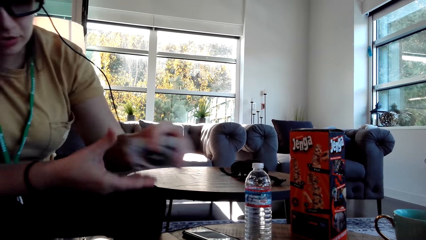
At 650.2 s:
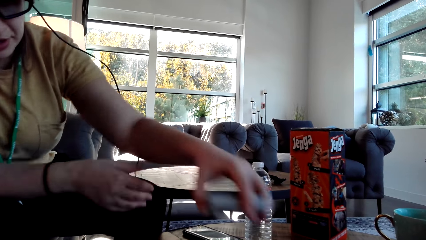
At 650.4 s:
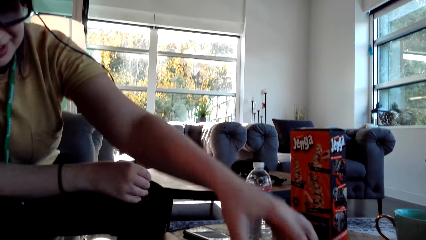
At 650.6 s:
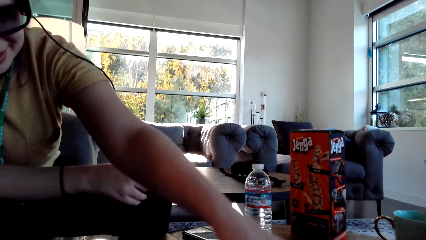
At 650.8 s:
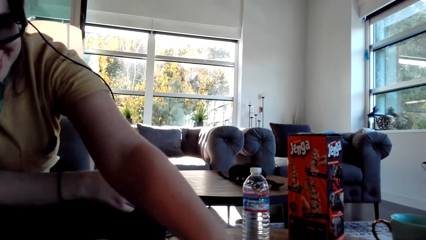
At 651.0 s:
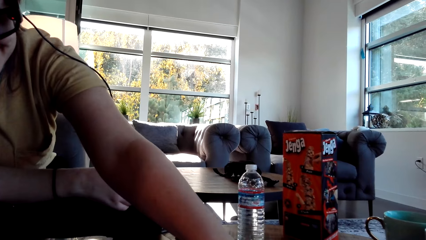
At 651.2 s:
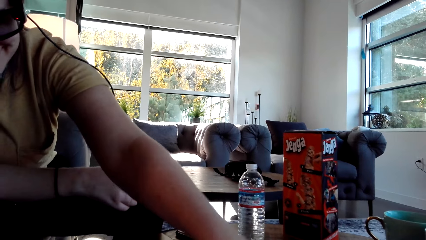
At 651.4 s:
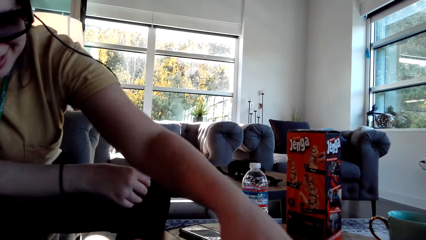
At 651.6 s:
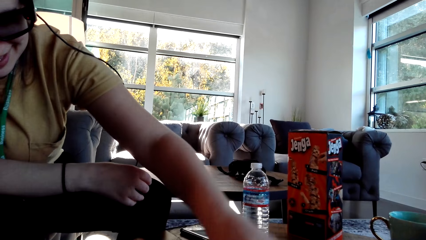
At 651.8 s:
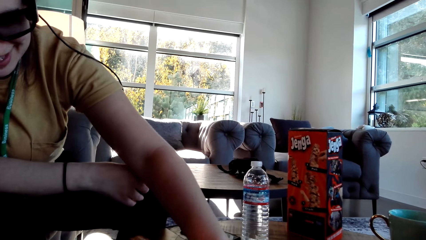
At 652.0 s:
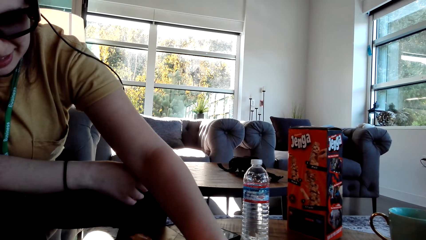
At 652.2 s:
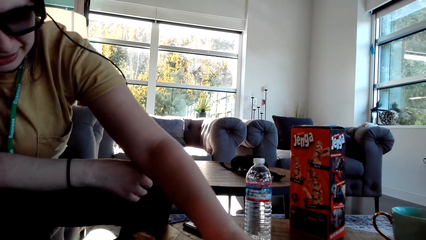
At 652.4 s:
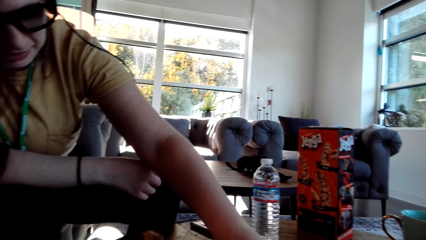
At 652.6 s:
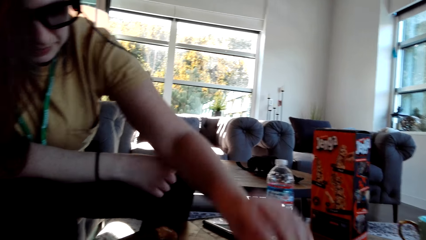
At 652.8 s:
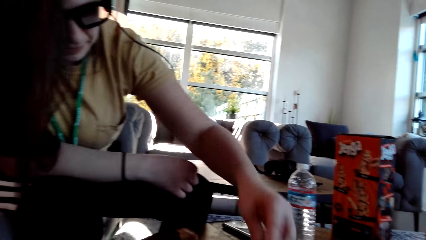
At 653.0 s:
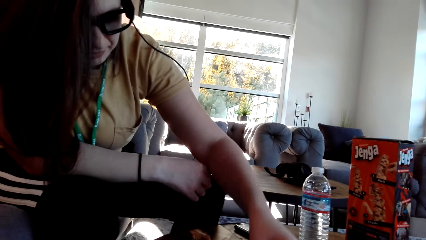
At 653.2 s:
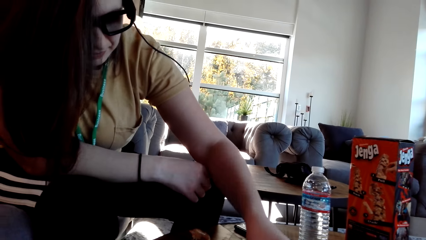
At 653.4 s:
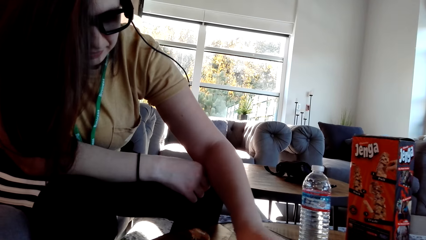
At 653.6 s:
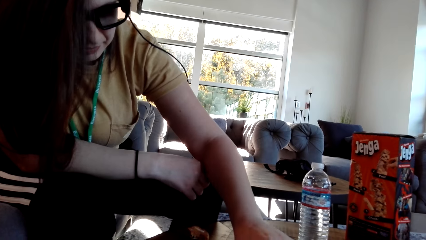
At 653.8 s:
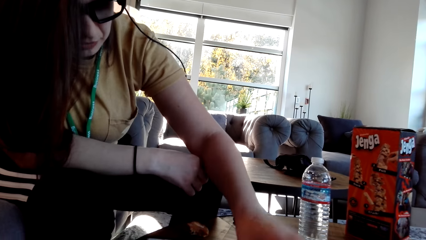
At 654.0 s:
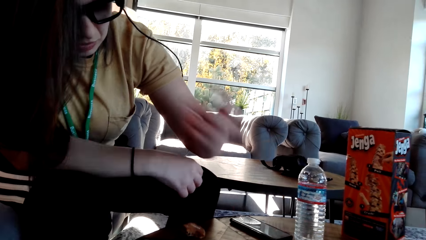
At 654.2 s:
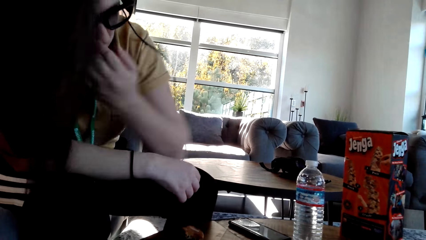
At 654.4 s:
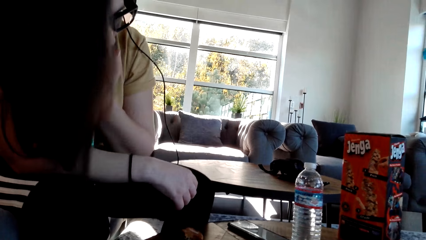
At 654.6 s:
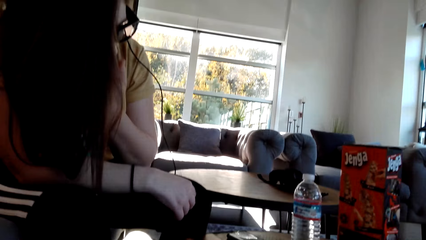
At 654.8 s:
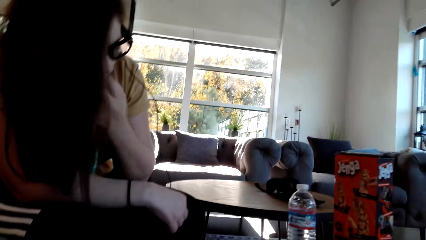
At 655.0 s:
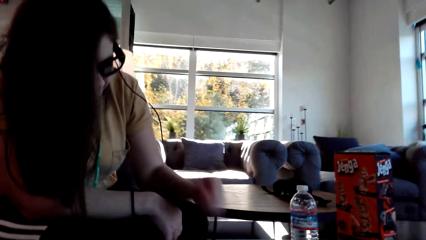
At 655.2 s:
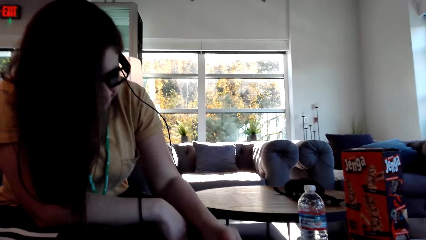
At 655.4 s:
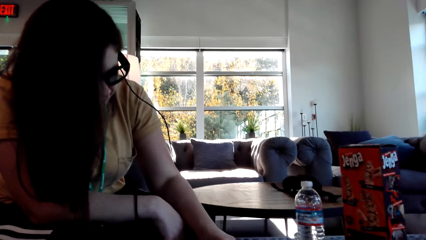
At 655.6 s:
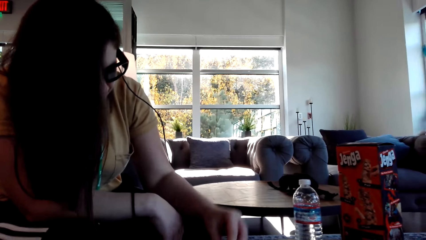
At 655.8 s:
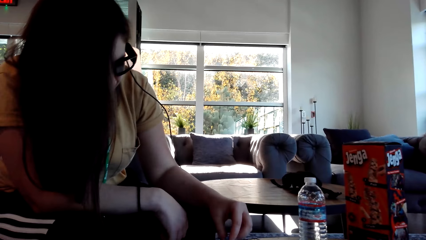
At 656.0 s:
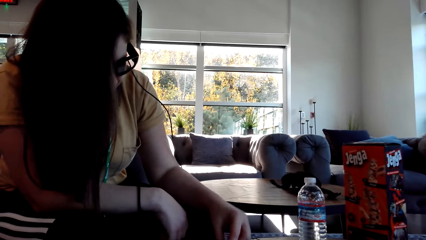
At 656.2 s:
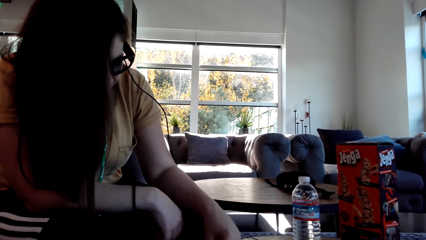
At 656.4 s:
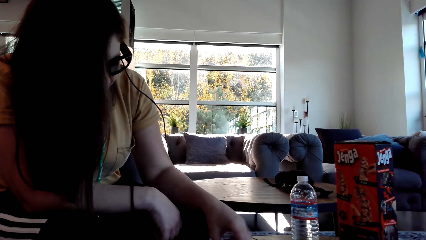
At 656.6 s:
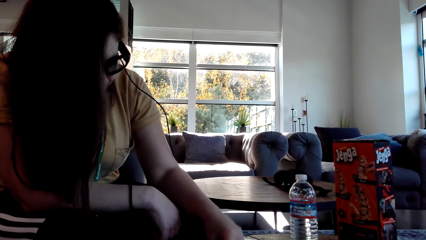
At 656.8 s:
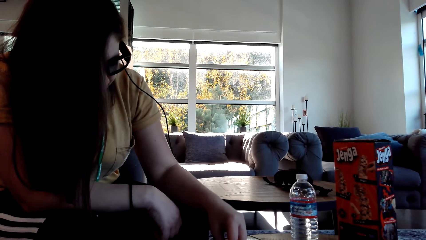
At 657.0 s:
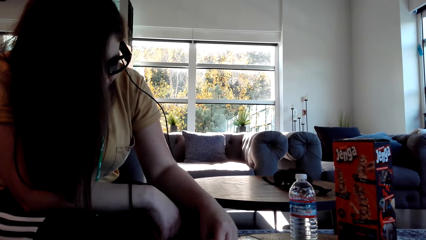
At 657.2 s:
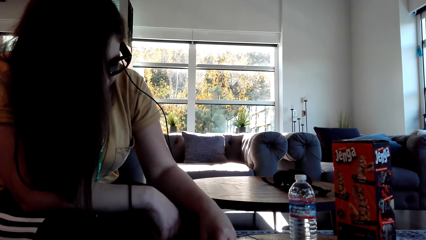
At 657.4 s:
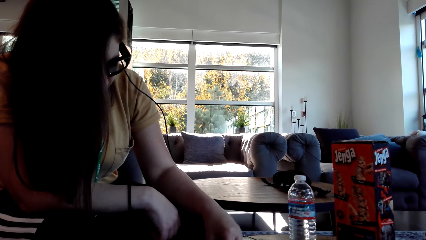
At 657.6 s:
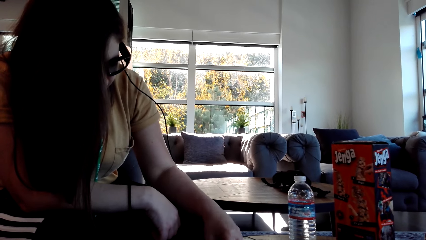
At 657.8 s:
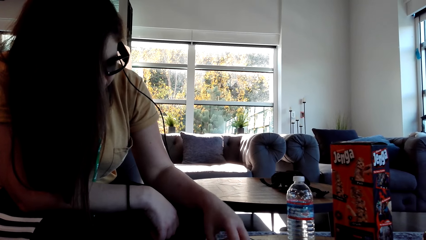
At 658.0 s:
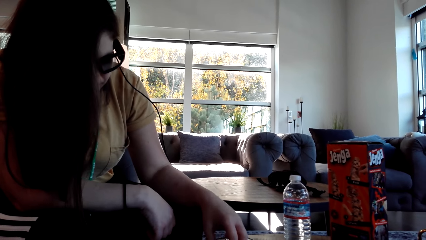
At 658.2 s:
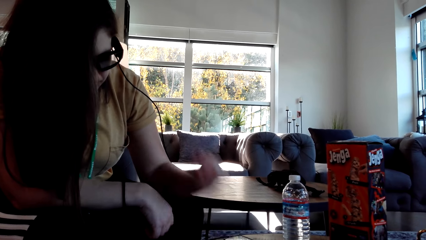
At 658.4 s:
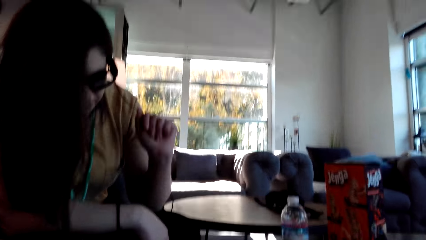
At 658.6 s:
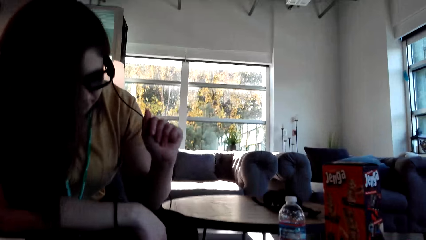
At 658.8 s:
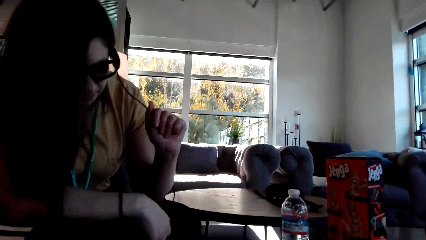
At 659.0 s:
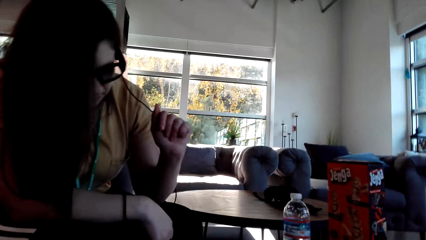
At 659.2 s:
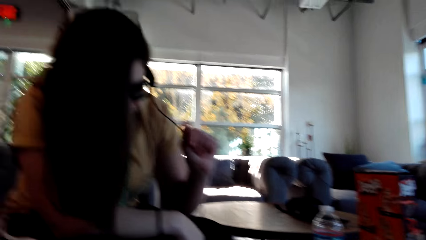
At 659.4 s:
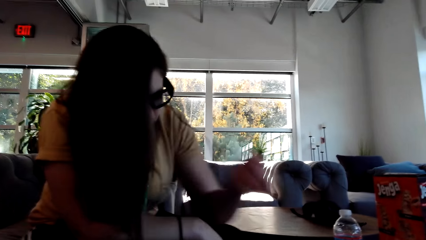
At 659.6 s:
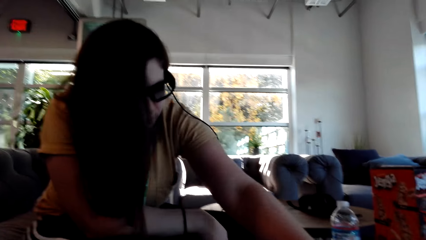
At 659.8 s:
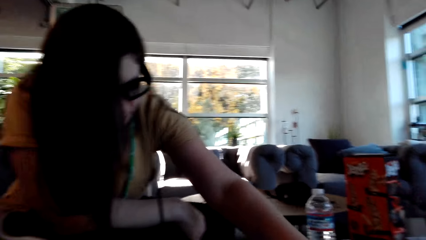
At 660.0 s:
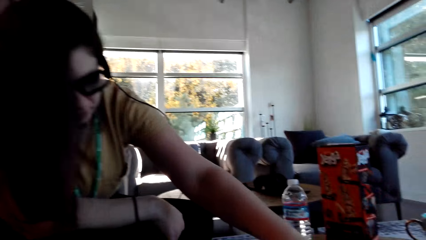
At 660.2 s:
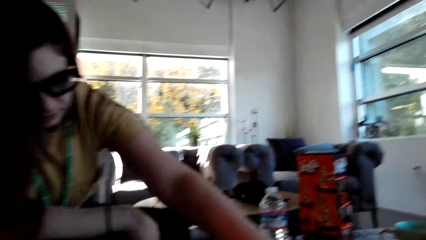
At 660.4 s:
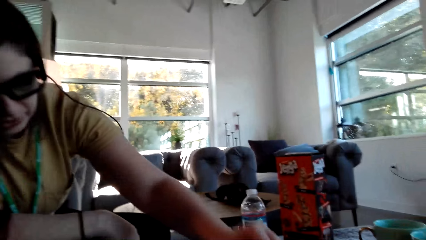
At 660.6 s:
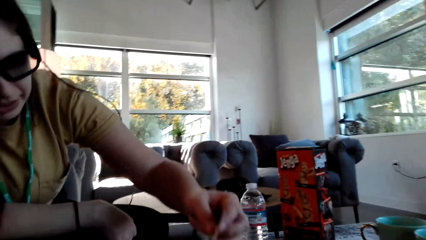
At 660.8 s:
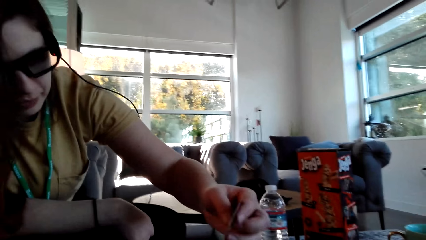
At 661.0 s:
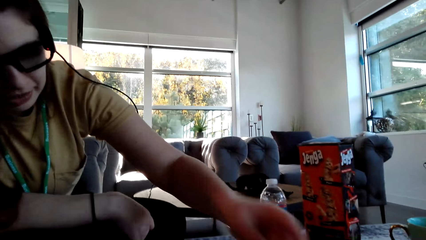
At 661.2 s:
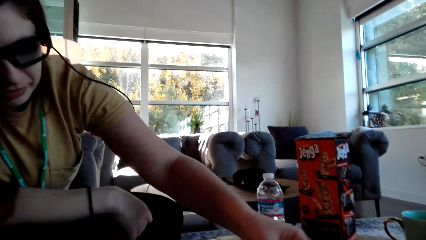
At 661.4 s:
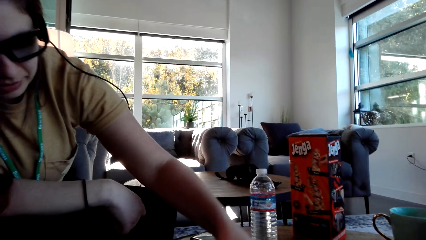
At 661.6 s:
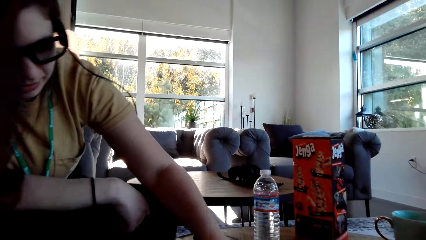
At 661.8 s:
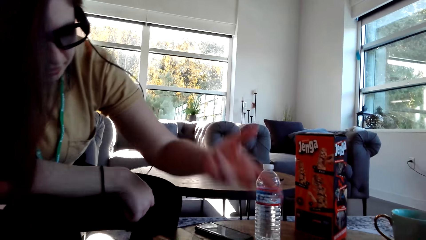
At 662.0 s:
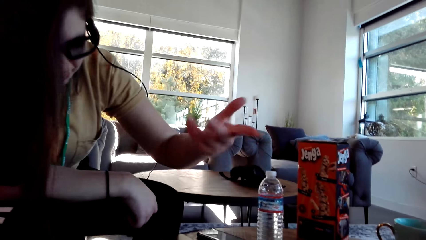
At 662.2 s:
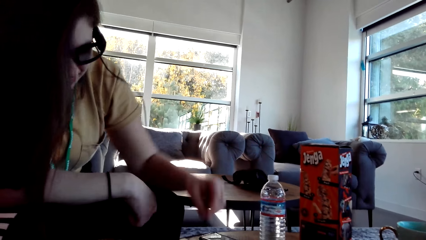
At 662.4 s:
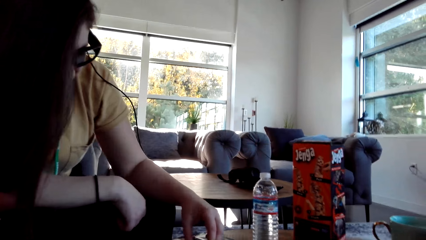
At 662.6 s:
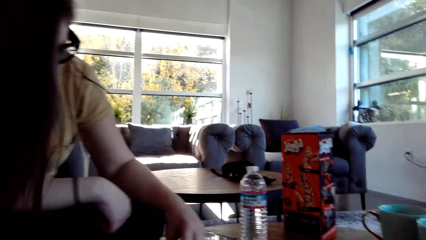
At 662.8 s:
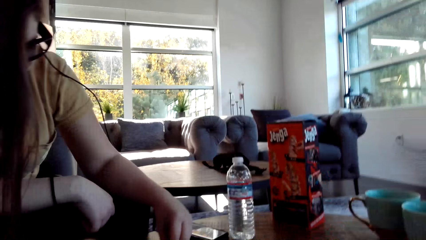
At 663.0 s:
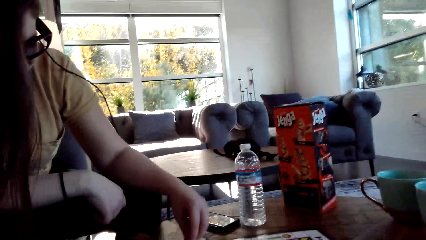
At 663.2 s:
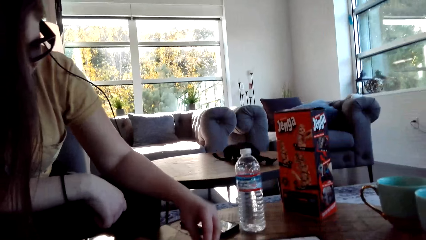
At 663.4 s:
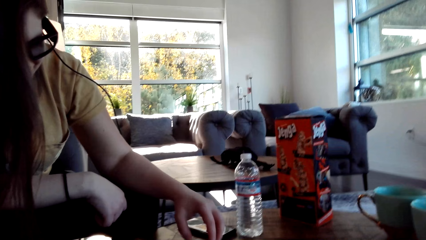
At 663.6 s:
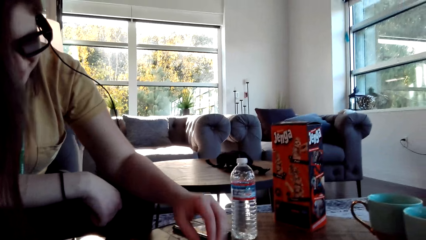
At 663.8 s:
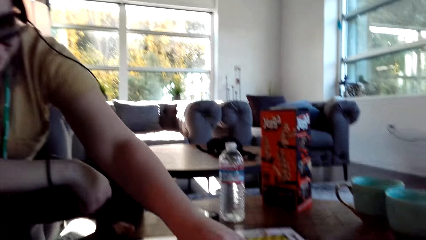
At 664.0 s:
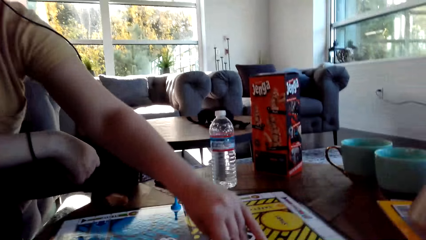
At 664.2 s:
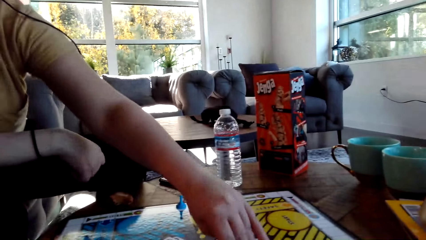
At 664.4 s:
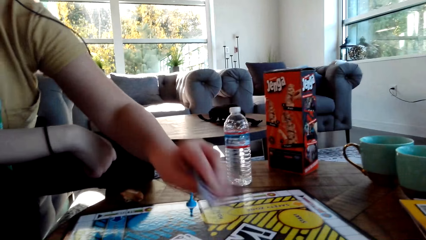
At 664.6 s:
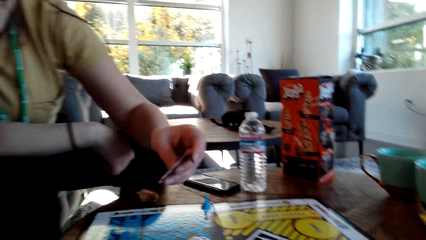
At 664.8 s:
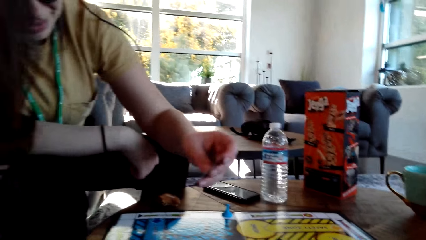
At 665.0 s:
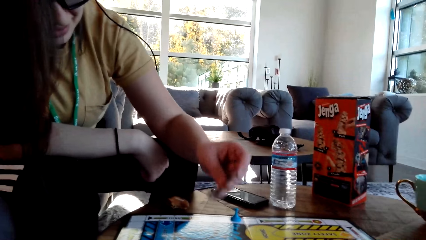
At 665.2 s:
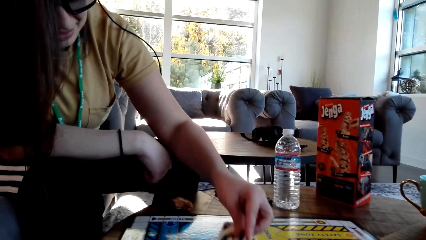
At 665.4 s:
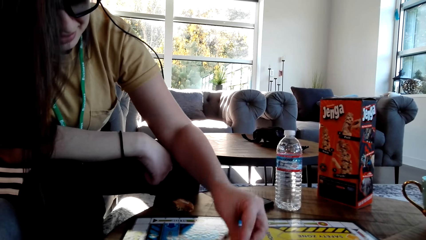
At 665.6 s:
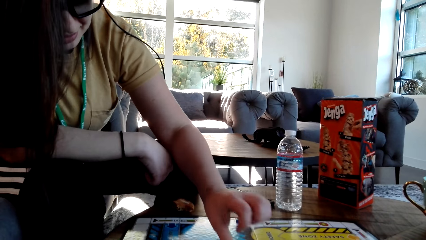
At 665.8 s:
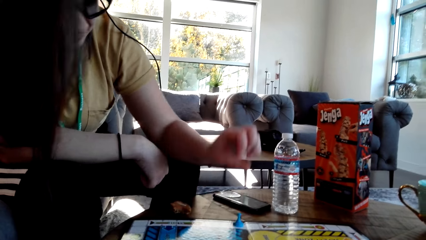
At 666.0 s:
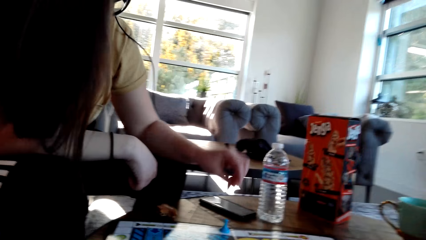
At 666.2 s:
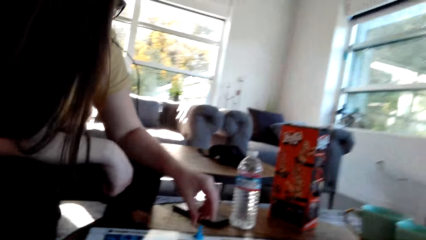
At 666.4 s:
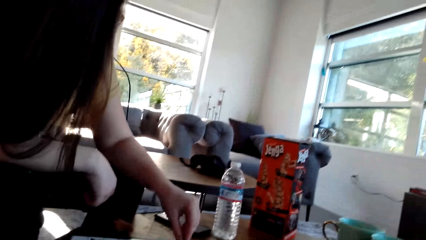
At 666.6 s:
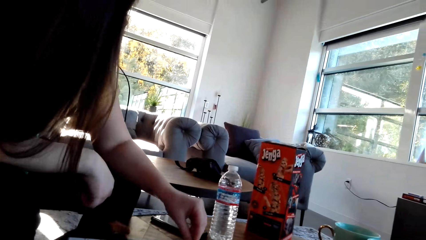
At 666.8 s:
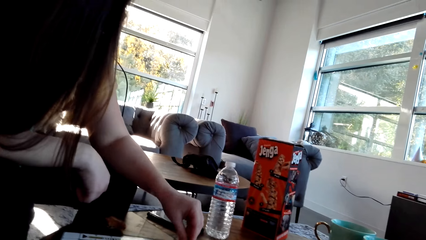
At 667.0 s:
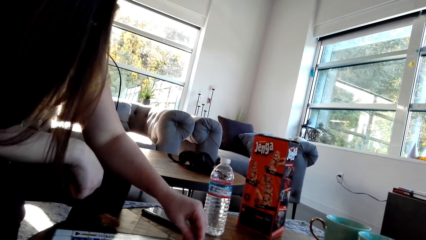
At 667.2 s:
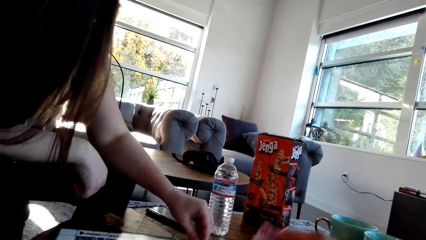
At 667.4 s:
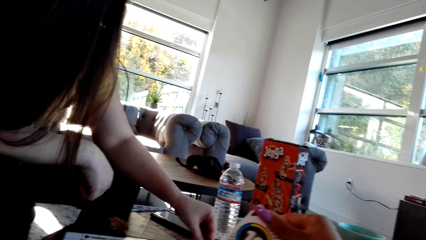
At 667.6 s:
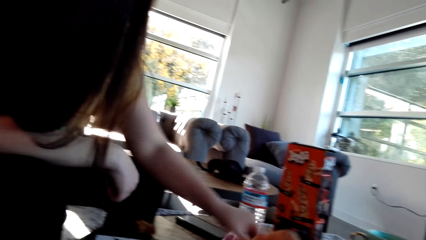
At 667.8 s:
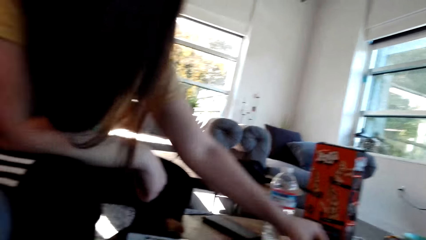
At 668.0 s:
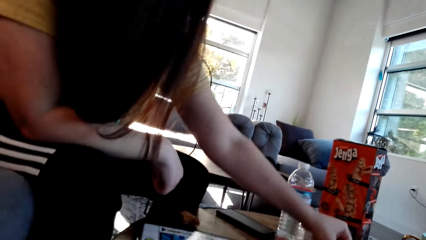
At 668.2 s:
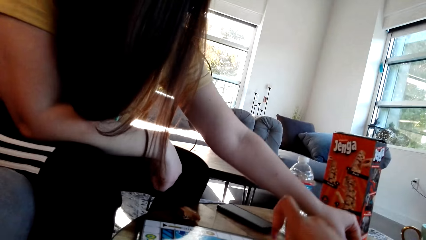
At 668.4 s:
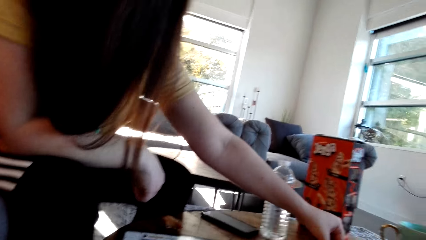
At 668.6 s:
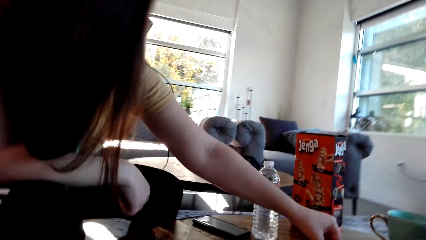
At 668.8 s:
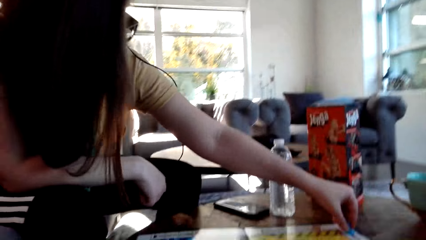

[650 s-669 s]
The woman touches her face. The woman lifts up a card on the table, puts the card on the table, and moves the pawn or chip on the game board.
